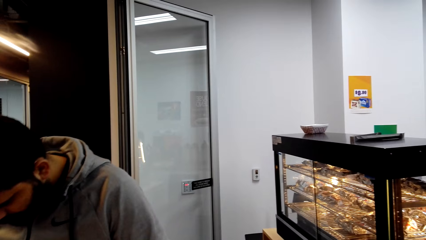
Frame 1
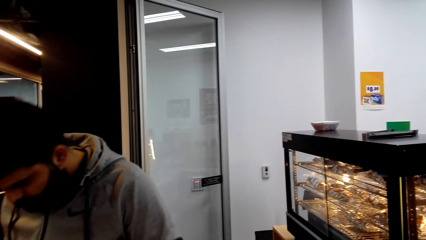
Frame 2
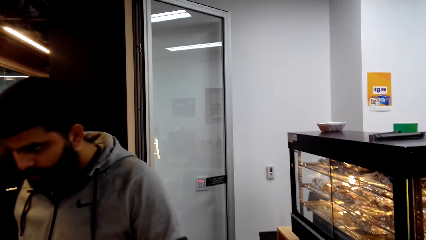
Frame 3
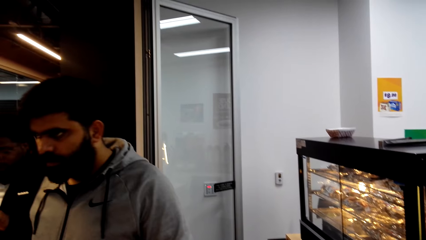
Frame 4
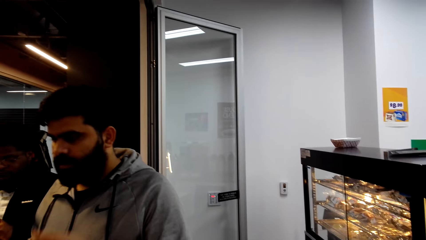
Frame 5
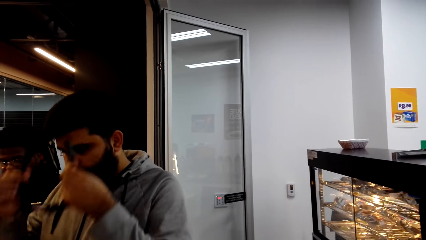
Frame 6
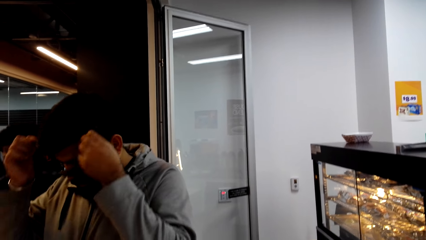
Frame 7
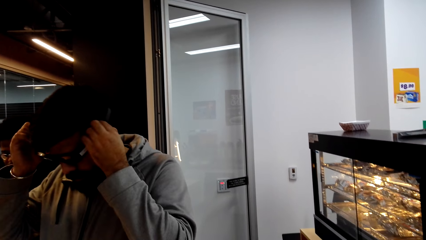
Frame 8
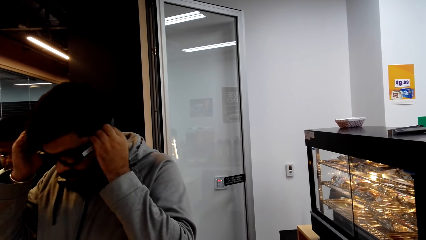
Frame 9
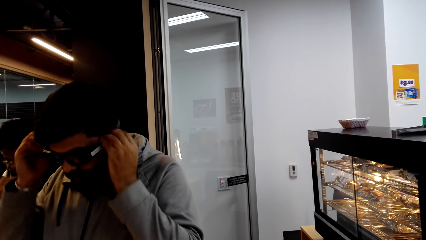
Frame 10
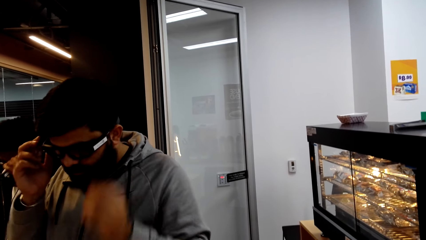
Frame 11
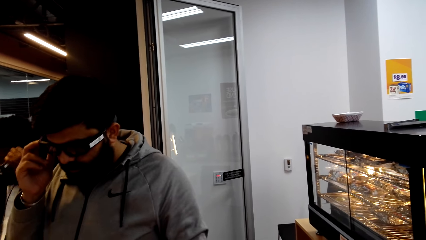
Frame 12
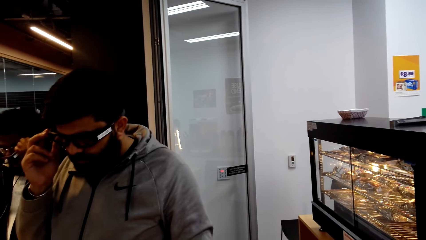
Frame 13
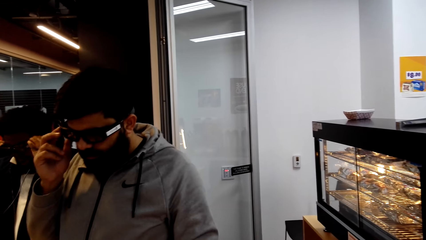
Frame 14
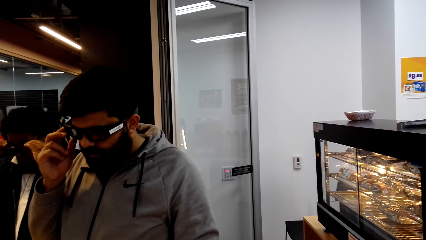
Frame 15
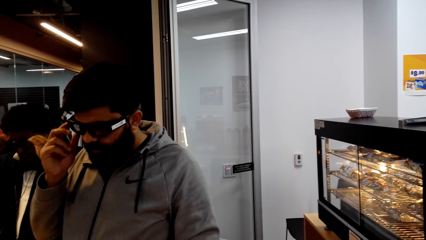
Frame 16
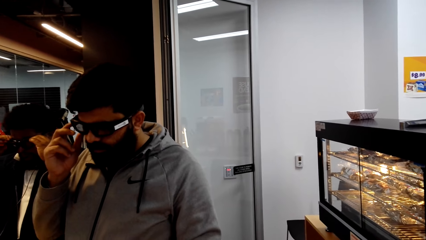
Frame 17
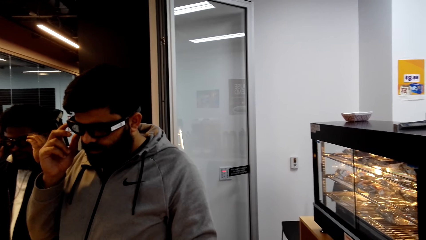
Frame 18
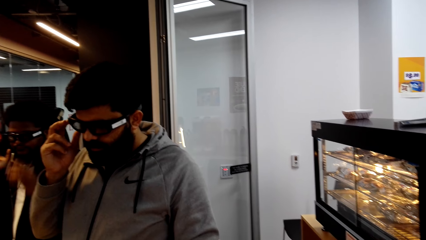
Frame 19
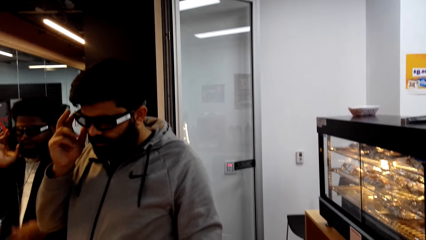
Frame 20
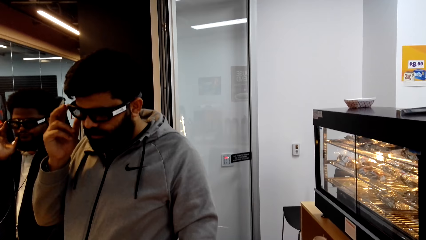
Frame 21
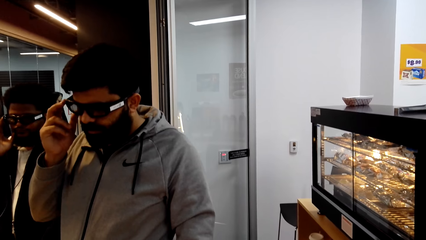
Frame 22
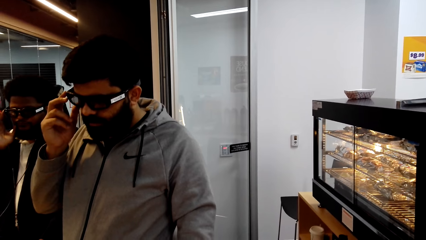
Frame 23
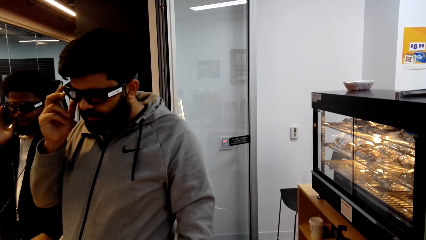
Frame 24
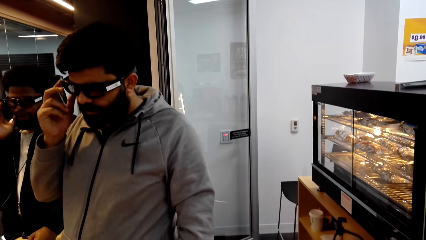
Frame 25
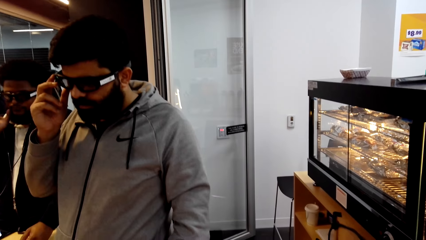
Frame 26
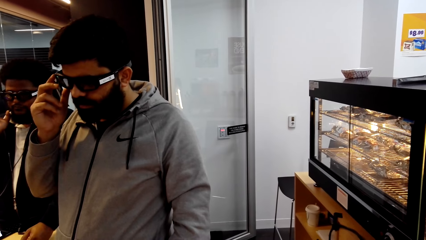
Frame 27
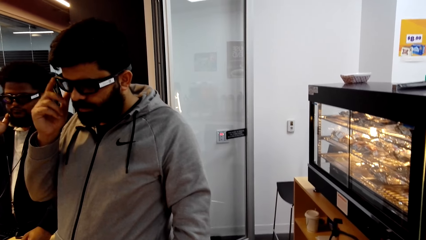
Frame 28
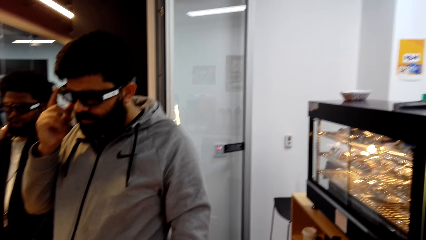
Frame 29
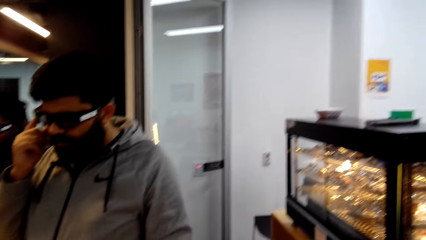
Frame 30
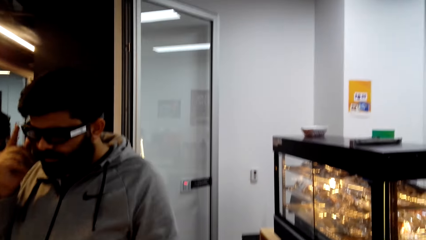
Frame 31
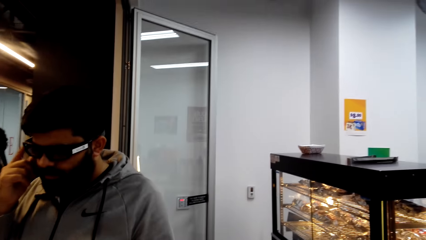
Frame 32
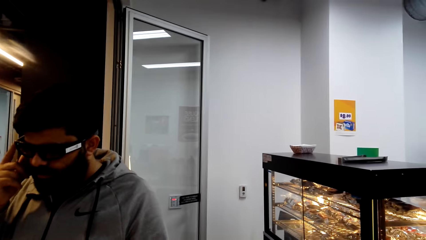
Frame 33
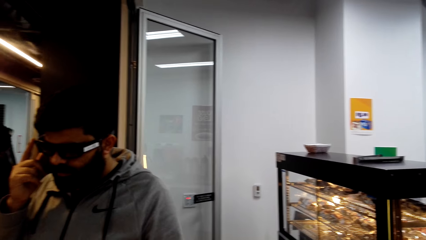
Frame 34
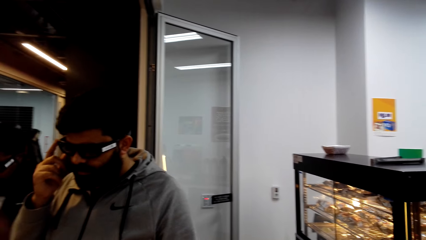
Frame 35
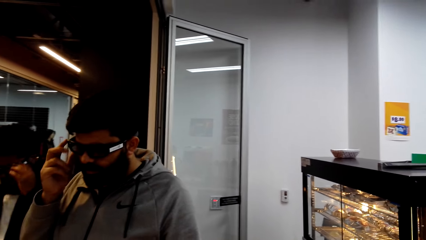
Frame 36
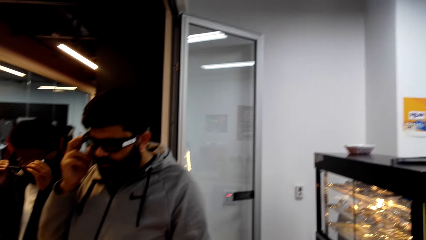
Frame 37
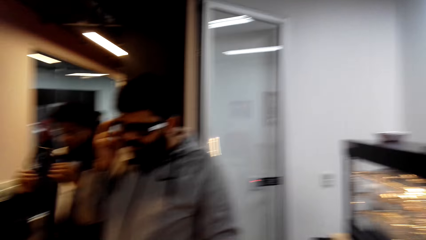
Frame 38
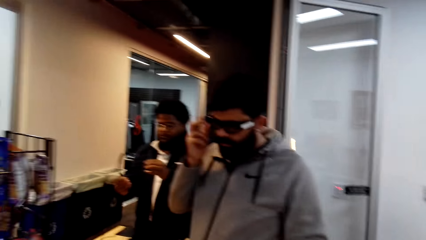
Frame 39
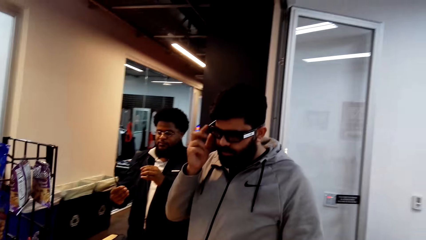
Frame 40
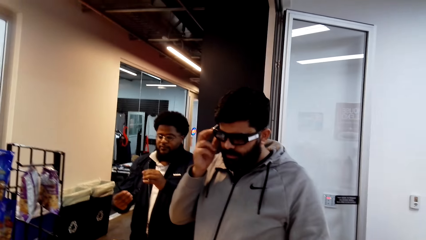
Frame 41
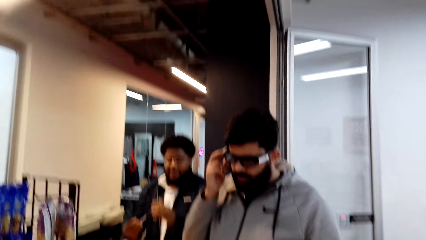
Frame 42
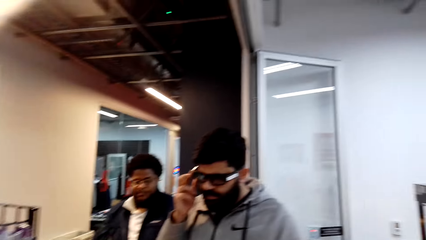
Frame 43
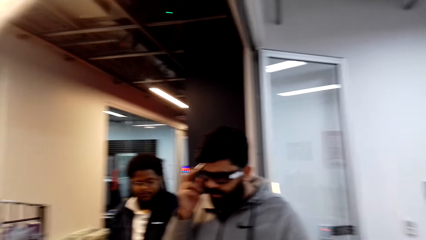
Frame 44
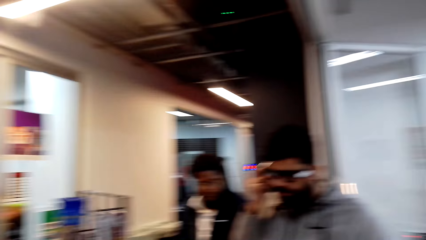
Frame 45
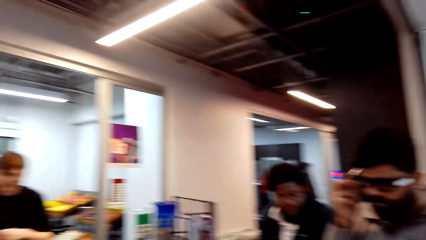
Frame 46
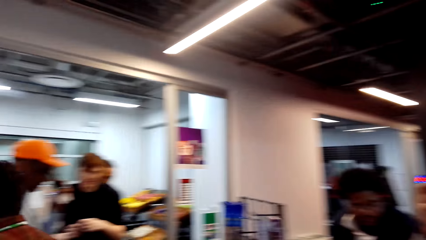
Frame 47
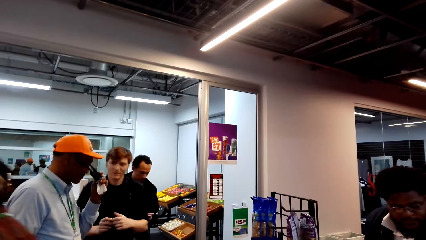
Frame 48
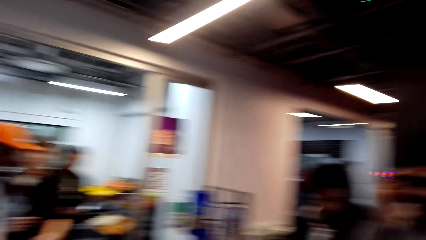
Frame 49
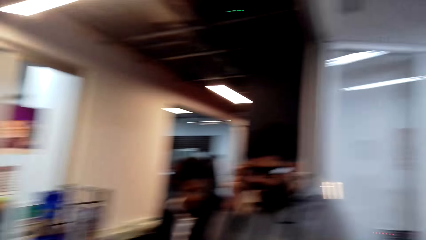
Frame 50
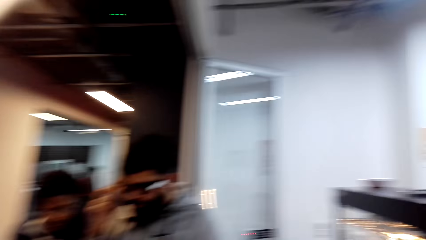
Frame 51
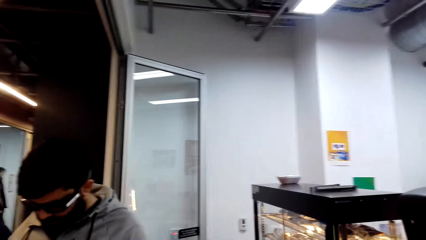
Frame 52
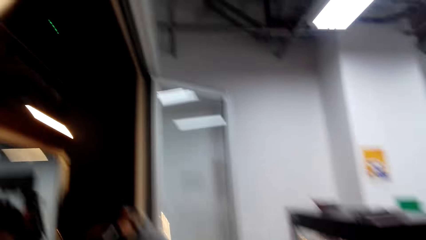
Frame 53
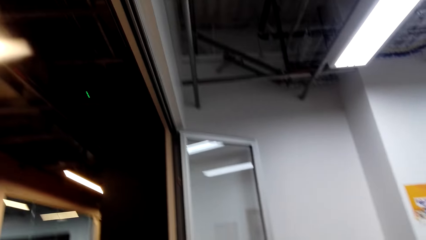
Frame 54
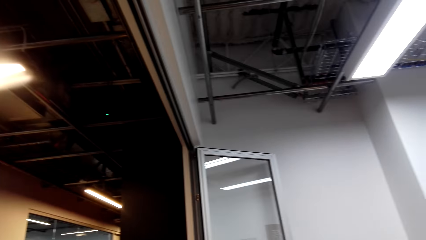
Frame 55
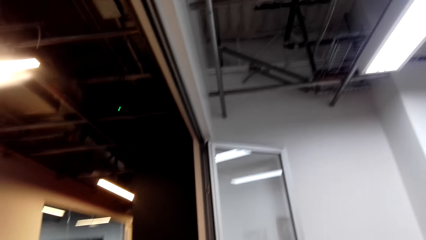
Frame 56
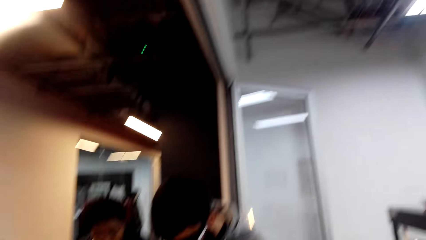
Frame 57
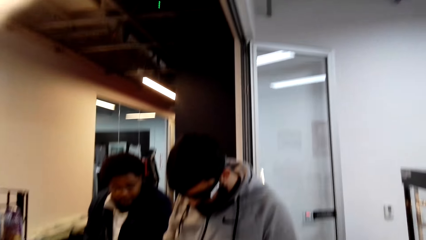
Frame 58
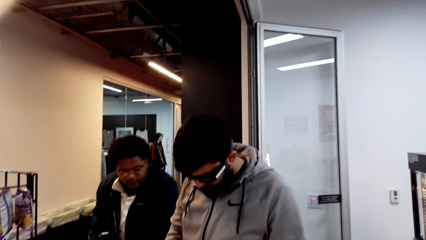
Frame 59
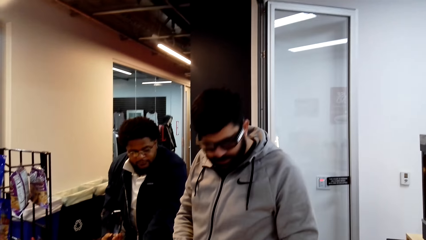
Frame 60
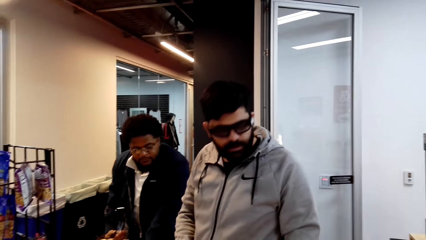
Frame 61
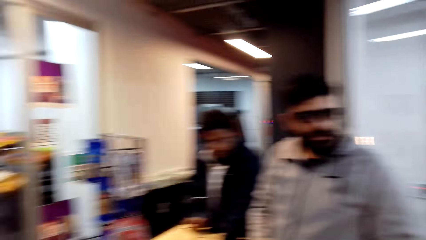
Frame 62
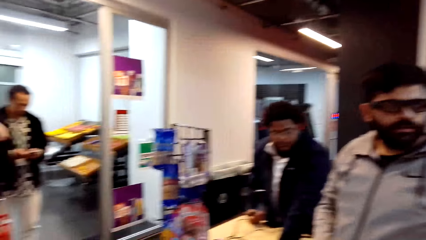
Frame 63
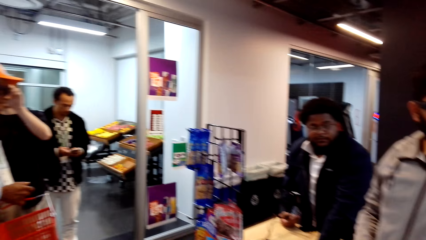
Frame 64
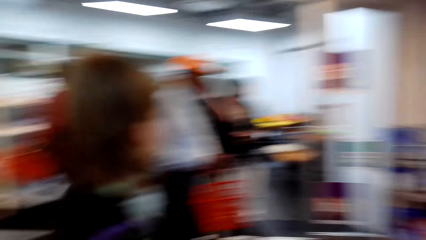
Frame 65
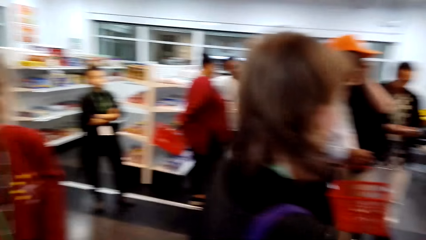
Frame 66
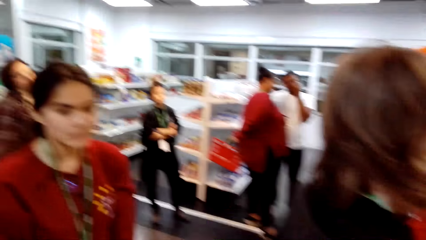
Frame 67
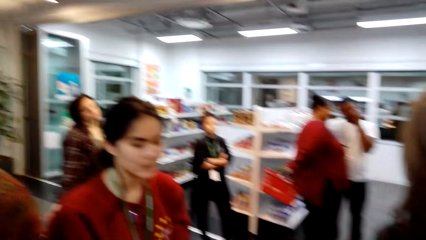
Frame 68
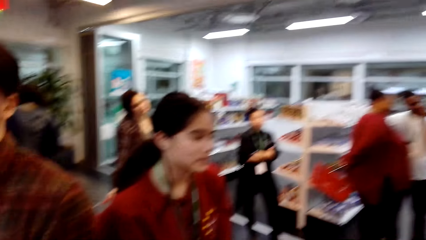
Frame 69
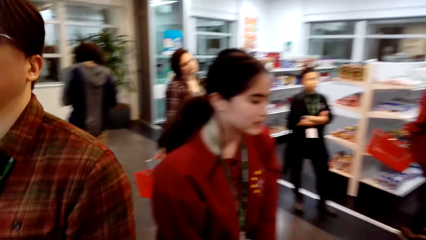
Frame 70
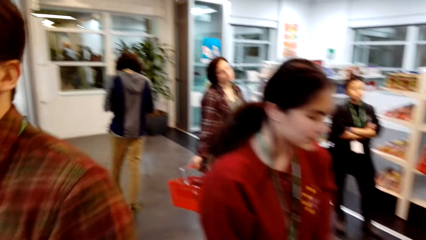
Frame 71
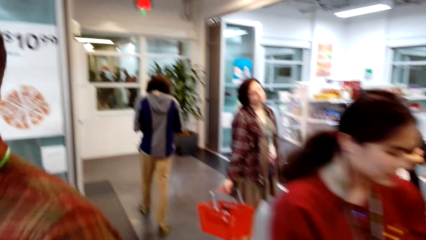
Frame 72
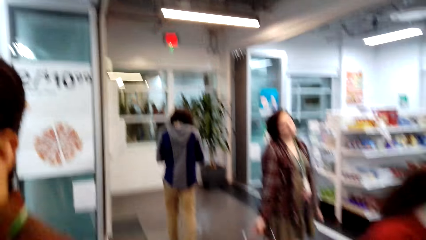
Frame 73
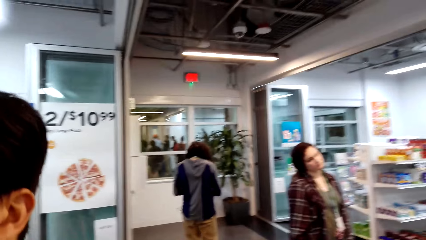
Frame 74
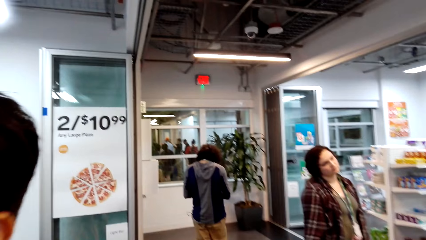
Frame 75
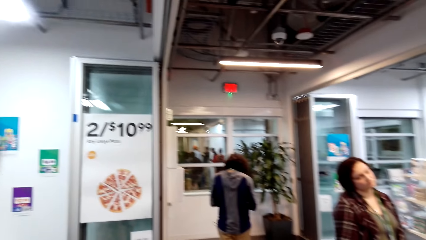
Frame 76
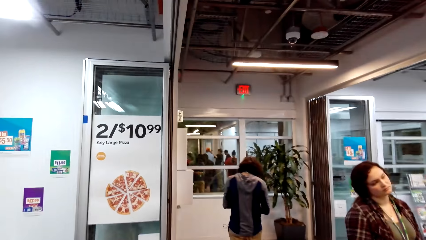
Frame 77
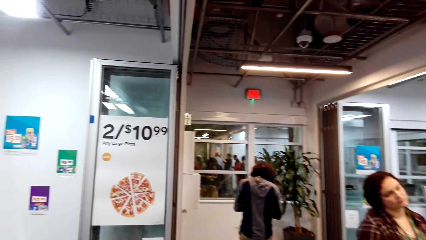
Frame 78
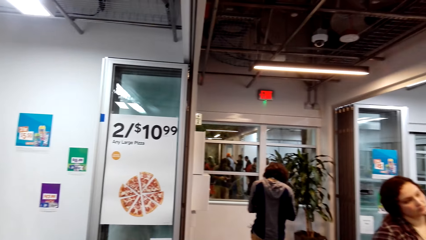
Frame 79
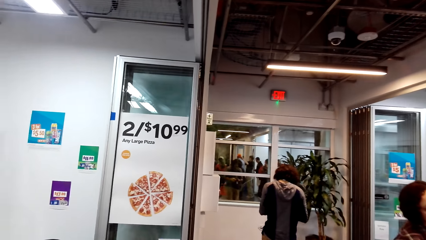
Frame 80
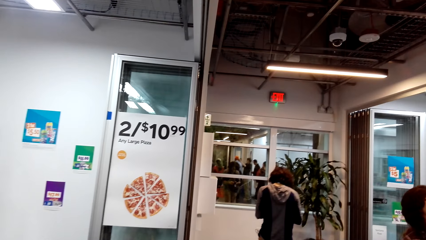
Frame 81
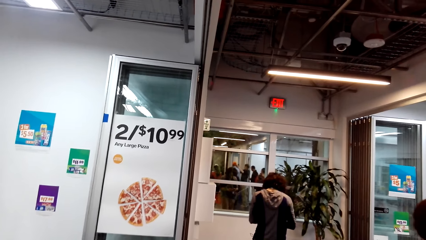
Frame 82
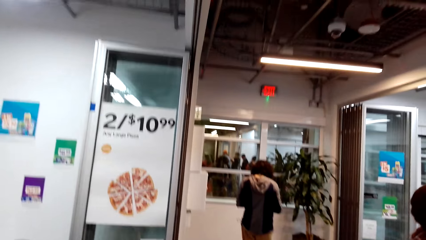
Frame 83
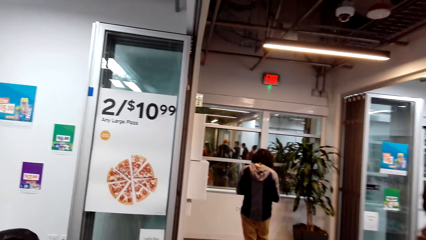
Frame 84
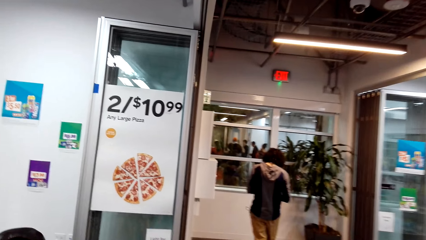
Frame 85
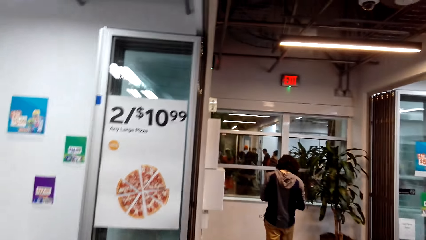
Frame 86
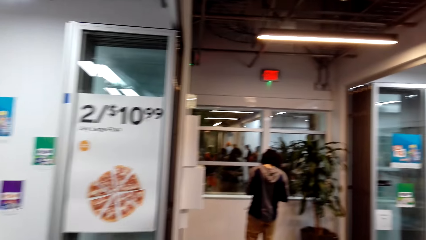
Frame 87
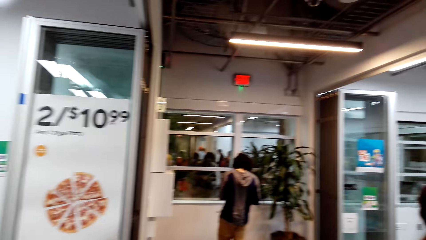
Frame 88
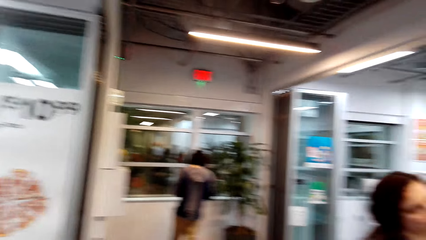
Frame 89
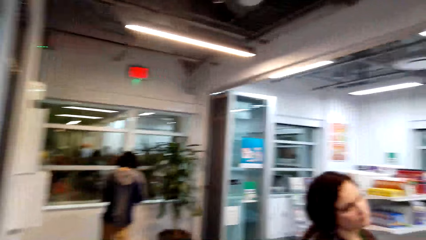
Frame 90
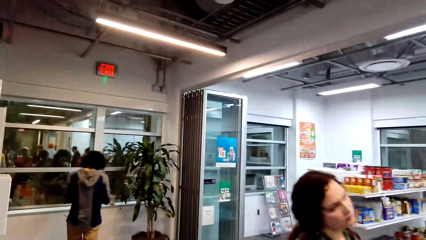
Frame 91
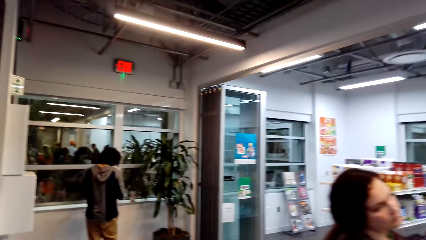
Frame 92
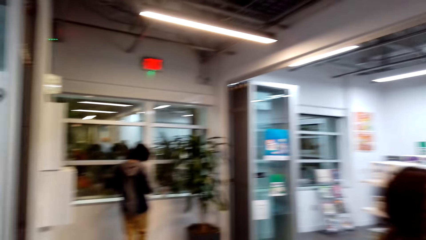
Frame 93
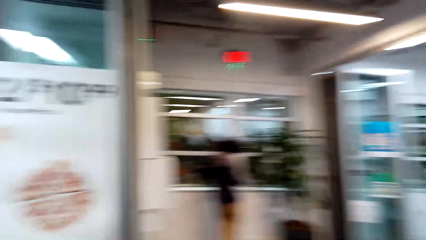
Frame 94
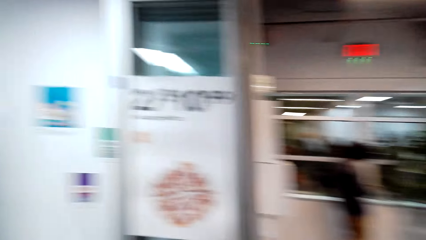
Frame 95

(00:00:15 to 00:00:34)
A man wears the spectacles. The camera wearer looks at the man. They look around the supermarket. They walk around.
